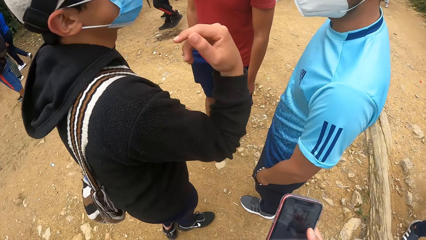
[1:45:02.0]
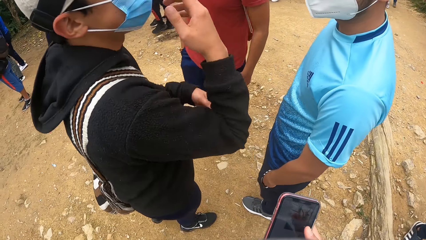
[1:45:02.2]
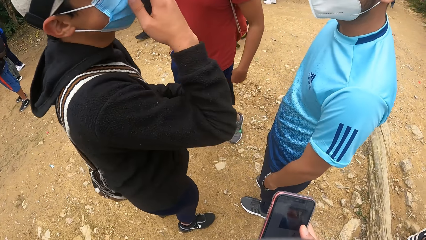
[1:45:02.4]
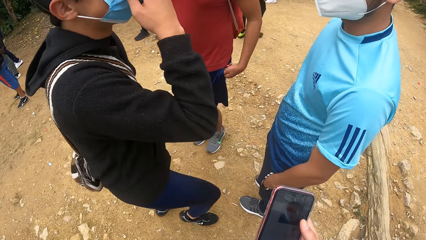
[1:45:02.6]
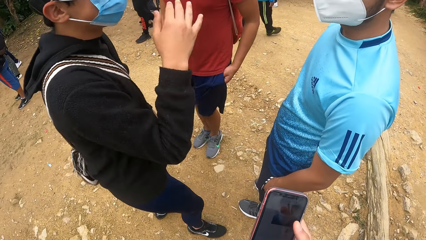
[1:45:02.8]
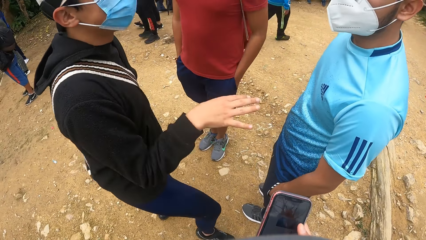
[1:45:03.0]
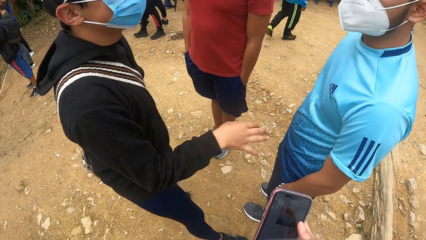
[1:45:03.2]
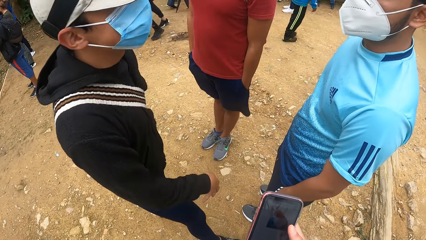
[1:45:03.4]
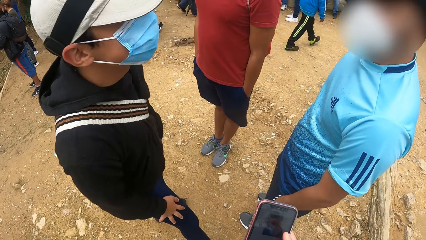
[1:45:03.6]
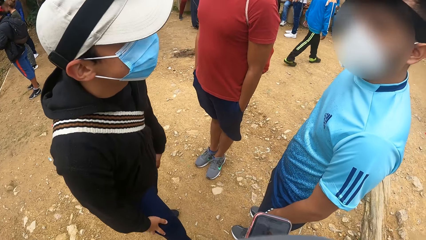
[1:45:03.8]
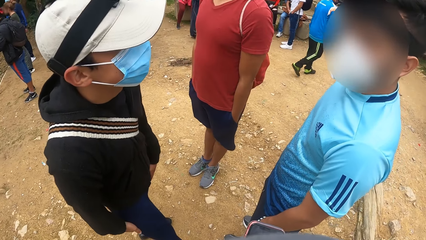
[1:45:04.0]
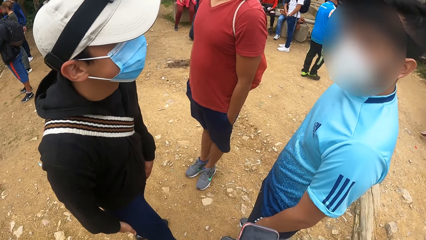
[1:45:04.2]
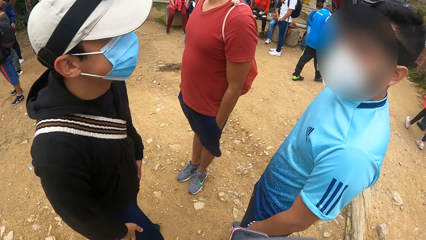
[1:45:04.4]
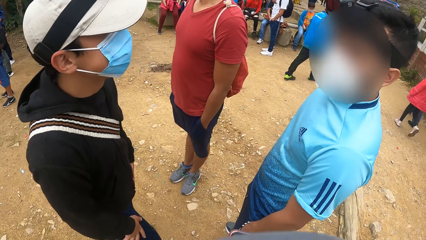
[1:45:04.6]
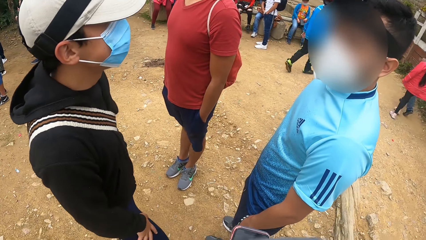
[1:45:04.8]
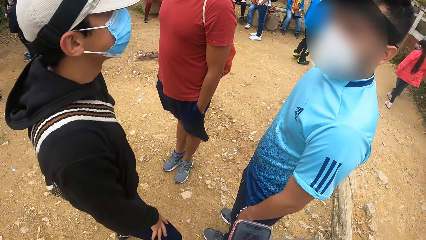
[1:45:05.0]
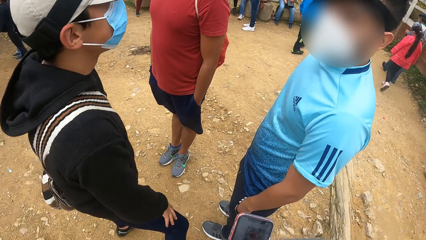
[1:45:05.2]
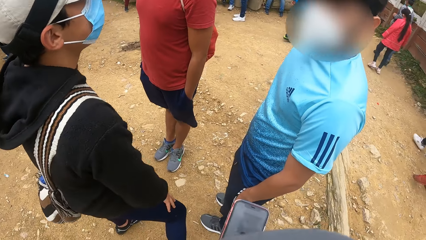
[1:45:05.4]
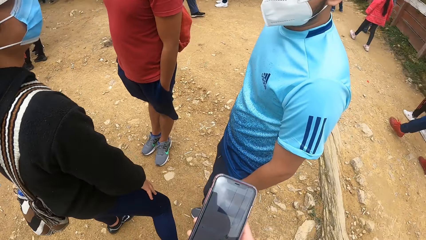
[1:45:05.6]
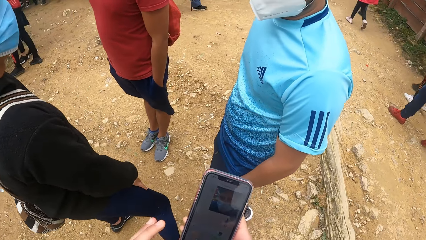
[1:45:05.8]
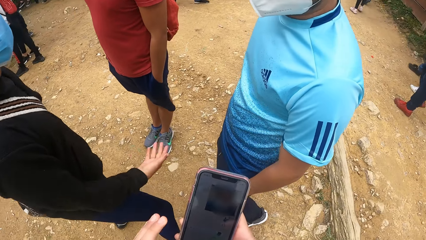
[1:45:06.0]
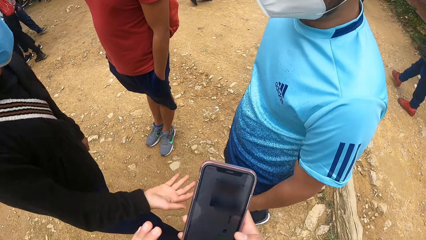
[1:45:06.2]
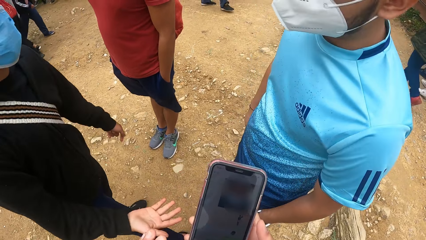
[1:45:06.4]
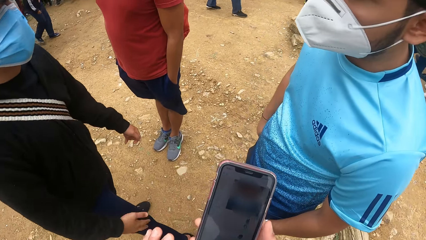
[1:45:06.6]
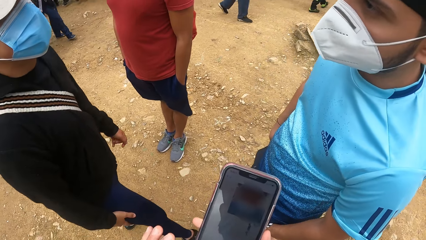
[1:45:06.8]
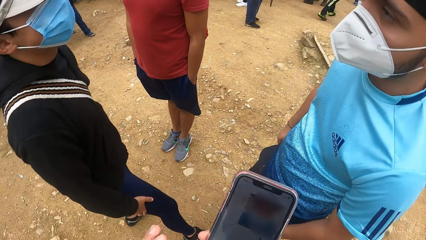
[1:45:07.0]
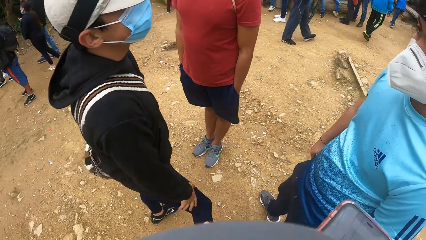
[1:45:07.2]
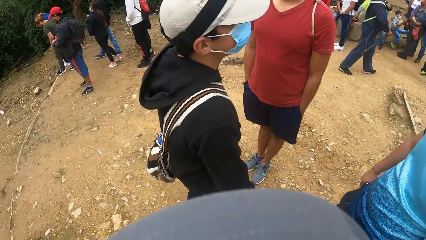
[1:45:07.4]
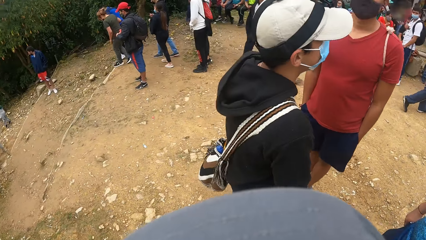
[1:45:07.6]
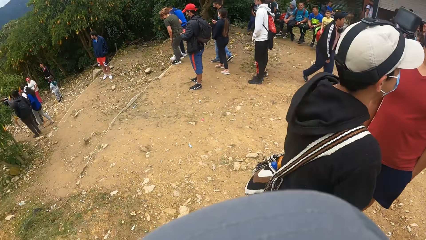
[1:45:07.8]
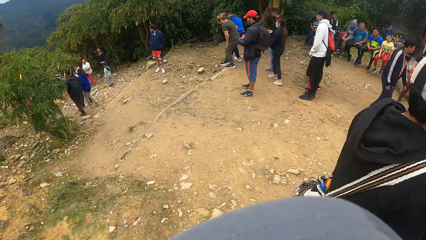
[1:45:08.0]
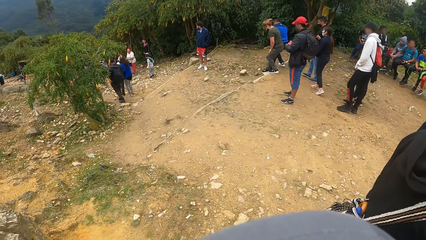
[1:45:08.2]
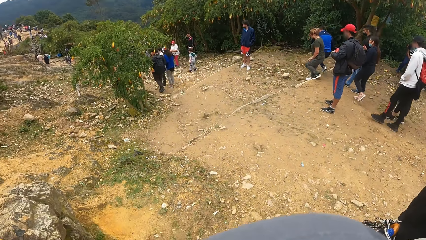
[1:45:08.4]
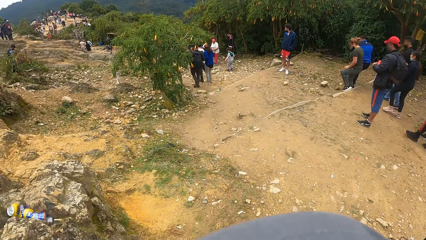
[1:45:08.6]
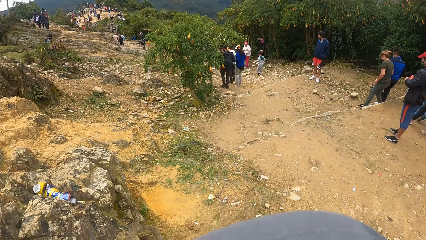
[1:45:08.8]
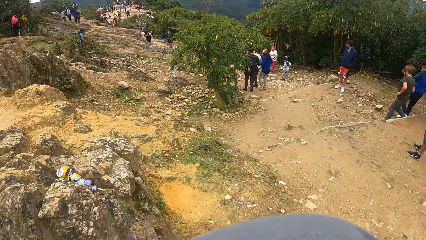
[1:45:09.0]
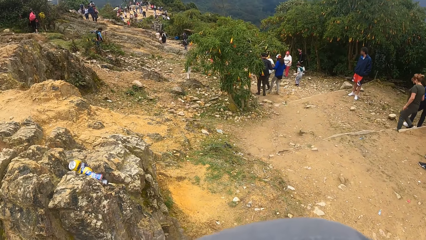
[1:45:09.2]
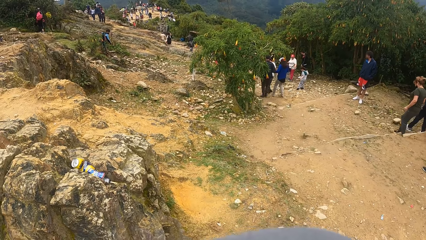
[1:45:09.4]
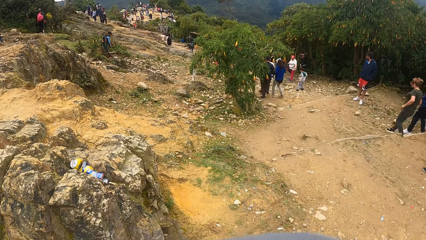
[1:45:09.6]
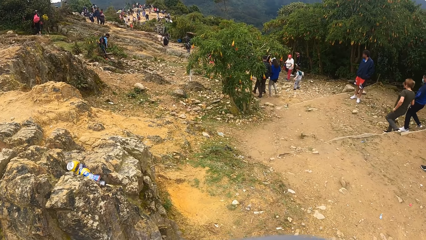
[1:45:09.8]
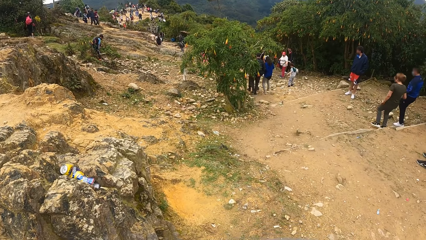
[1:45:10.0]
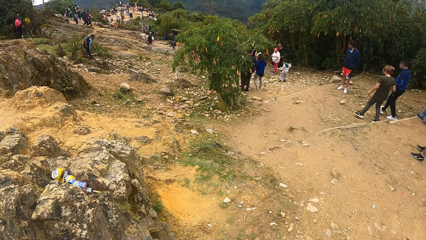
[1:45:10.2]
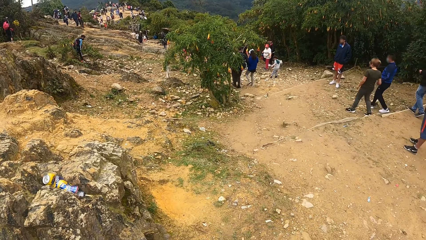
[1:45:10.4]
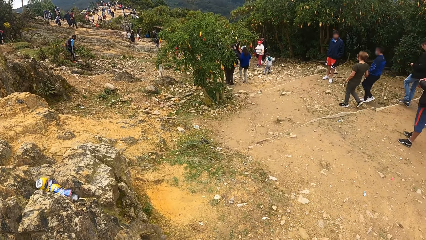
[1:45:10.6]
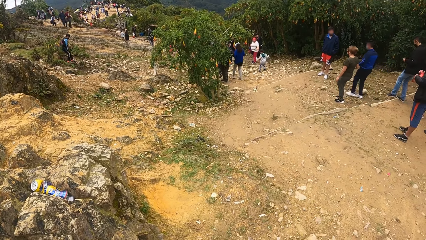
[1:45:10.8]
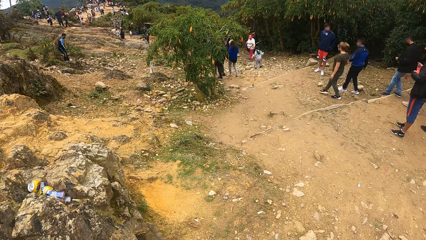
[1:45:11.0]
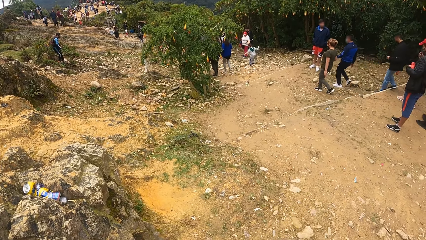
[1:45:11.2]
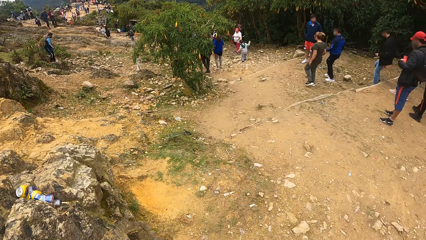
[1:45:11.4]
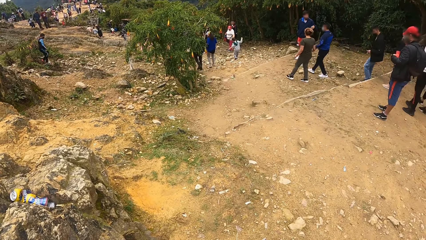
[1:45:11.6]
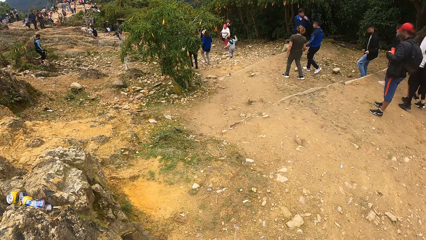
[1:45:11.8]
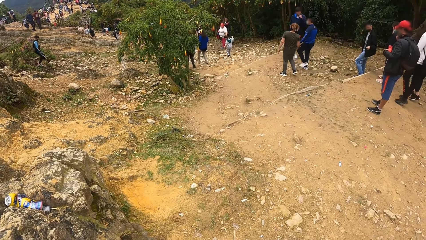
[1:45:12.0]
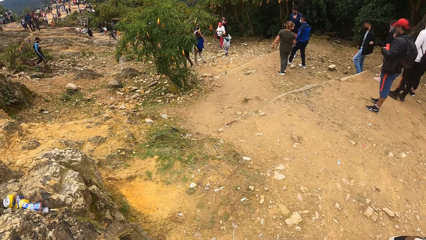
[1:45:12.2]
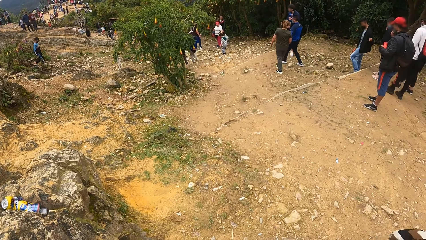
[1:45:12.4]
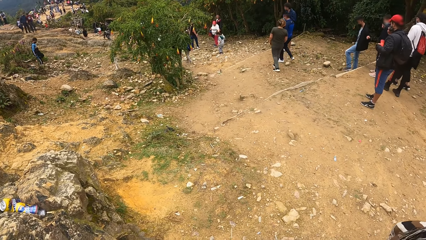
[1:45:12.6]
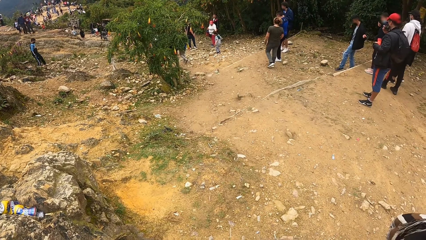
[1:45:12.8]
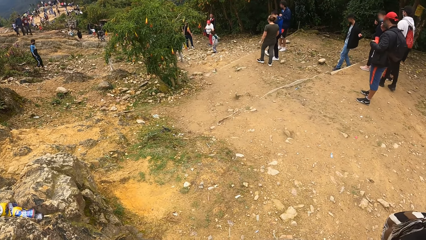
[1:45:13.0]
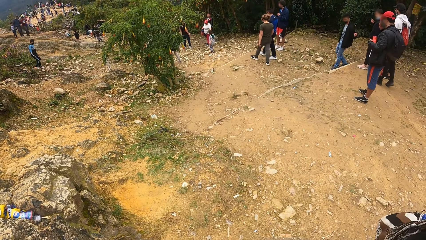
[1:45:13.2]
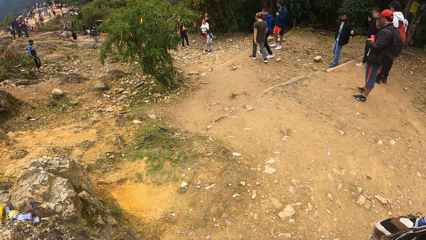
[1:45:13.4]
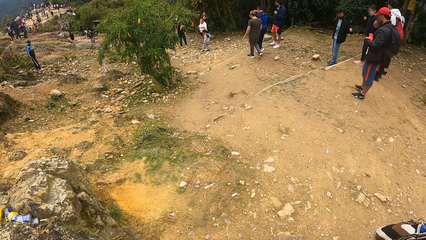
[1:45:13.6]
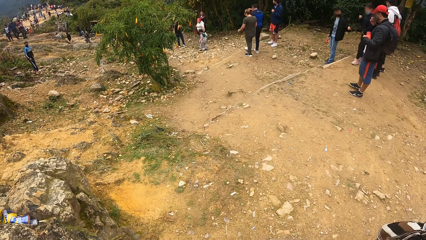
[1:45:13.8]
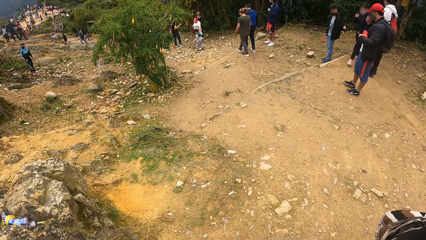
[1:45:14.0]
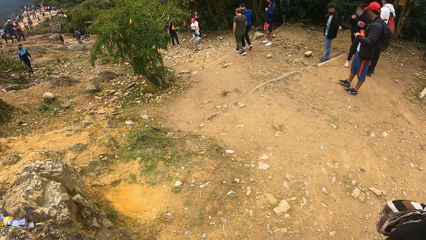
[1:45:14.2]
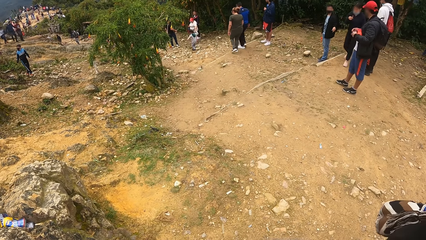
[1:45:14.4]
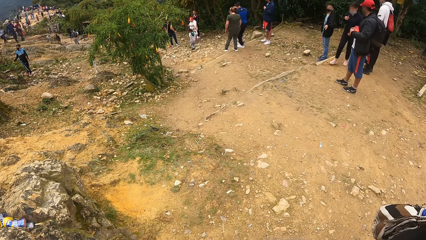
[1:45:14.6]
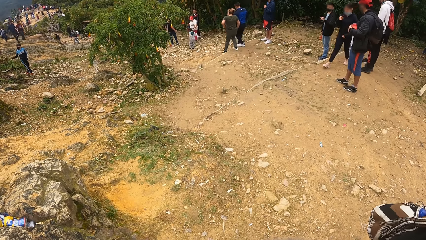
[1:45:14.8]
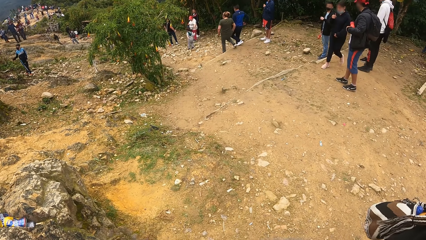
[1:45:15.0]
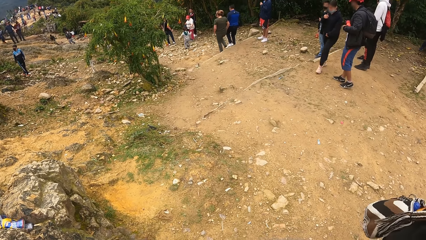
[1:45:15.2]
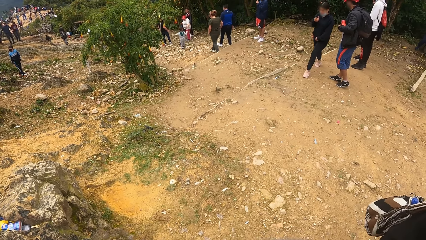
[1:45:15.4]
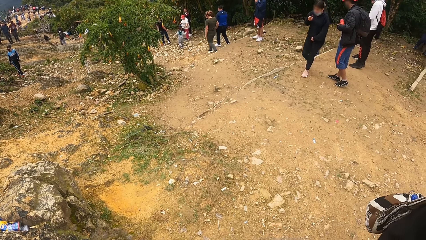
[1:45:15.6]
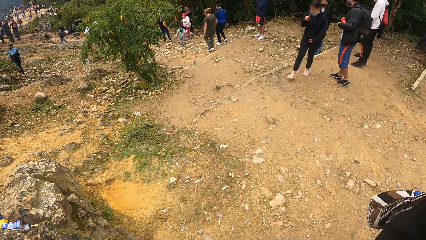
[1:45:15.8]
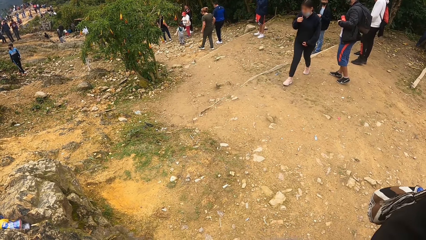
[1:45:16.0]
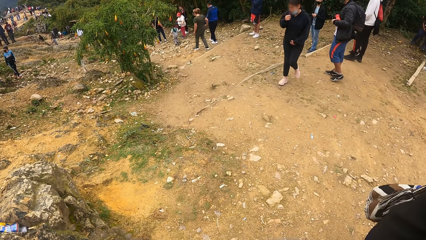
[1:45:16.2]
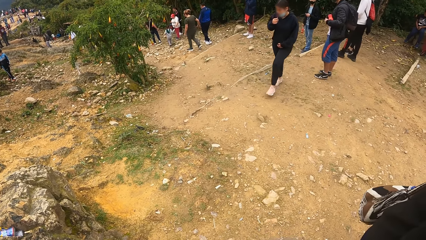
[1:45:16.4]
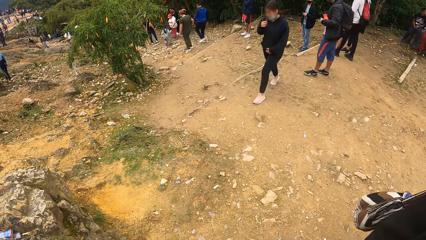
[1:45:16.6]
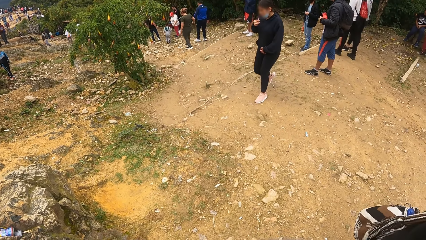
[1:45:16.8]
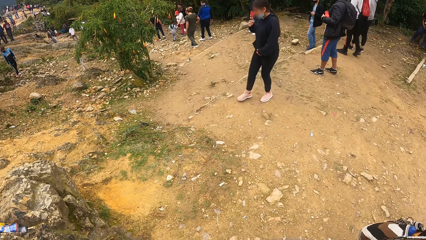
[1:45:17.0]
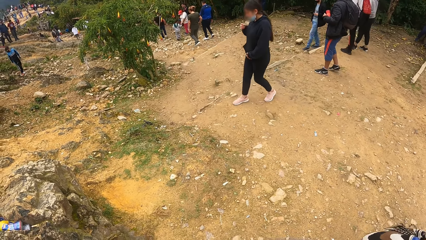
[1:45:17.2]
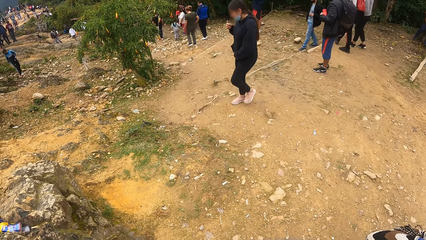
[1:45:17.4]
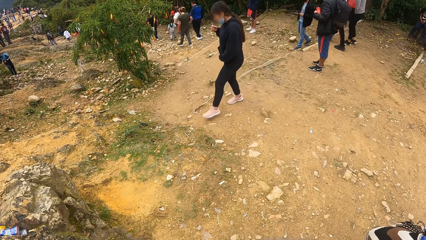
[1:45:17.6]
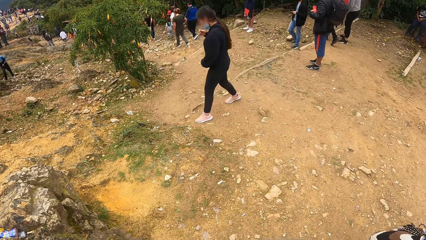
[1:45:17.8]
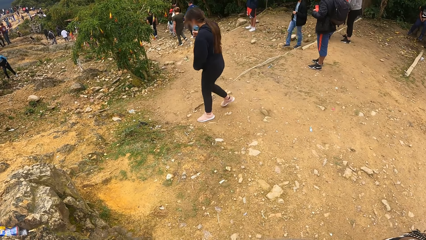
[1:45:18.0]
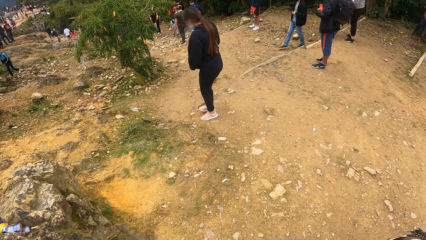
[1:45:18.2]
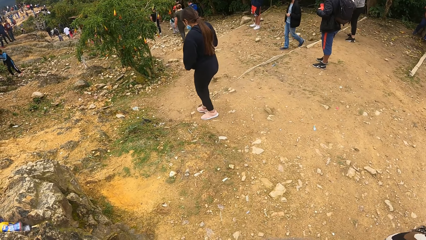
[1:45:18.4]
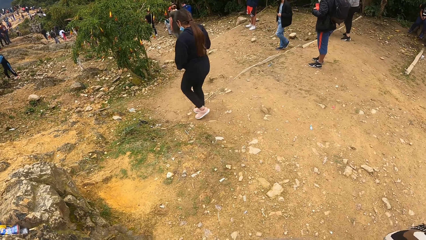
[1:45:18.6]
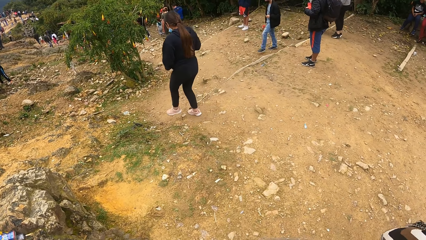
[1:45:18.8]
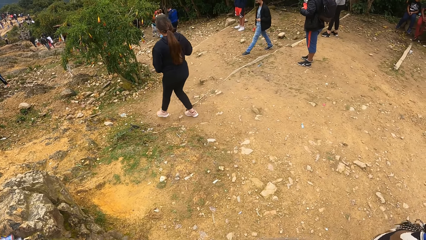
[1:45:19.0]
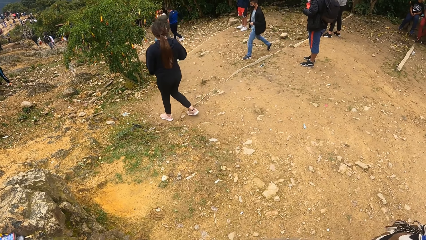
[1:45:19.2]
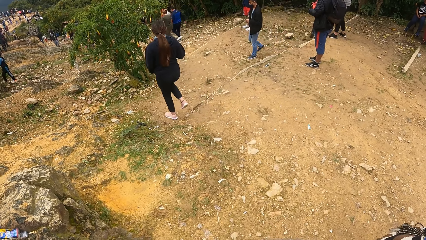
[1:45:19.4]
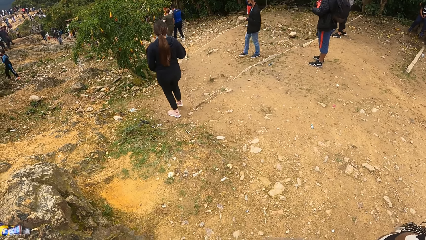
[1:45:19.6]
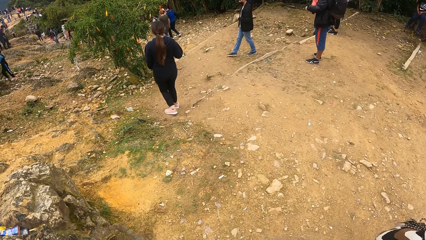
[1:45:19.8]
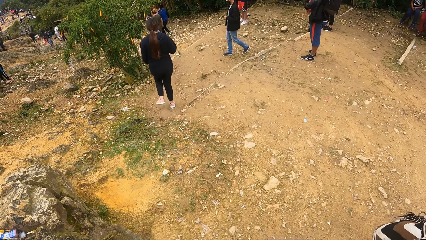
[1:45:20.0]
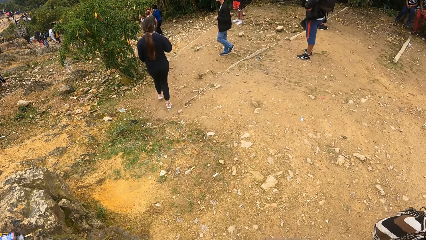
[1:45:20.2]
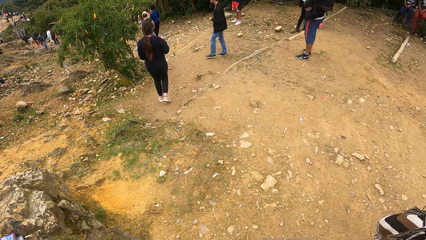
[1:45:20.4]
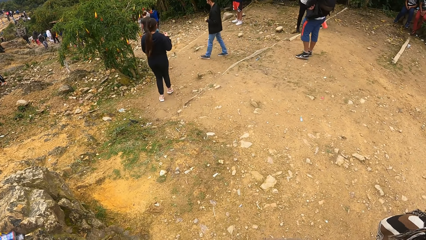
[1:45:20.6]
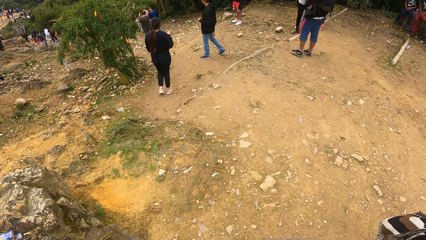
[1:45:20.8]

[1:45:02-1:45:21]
The camera wearer looks around.
